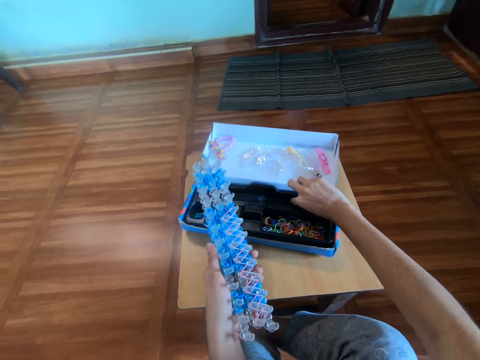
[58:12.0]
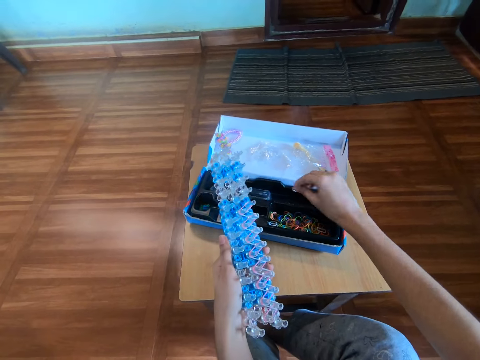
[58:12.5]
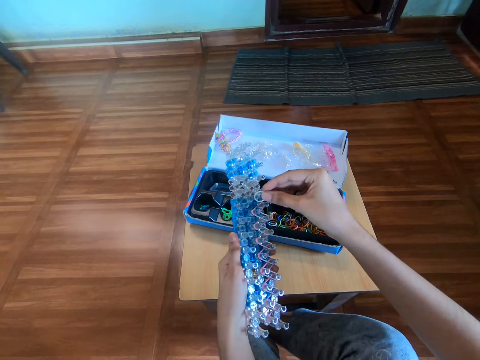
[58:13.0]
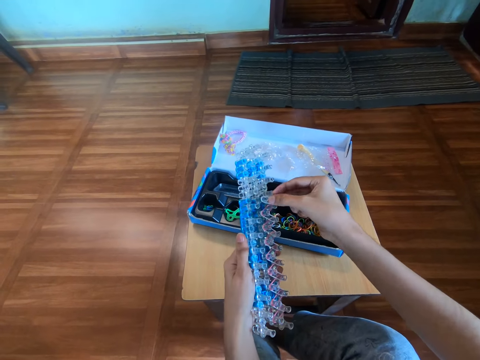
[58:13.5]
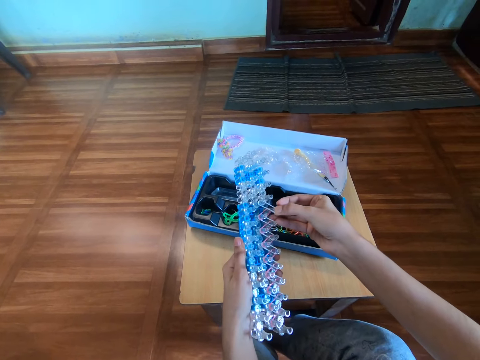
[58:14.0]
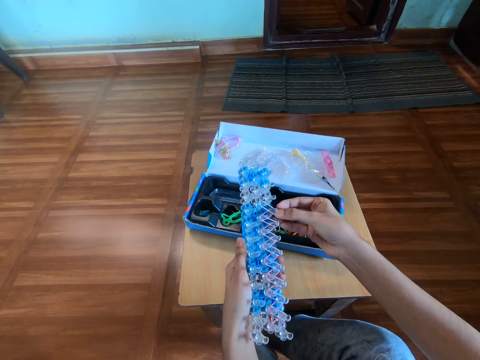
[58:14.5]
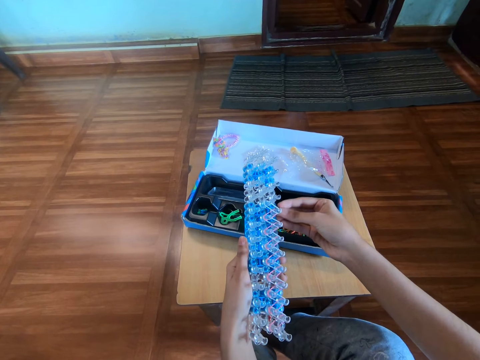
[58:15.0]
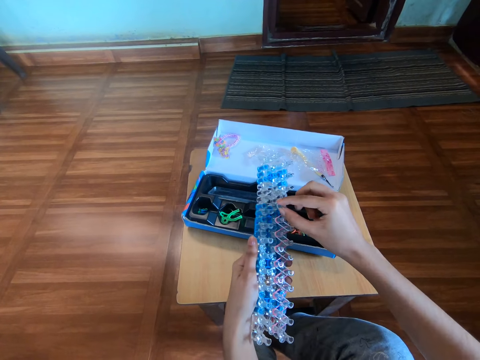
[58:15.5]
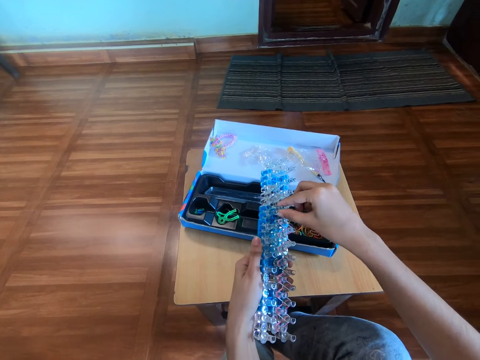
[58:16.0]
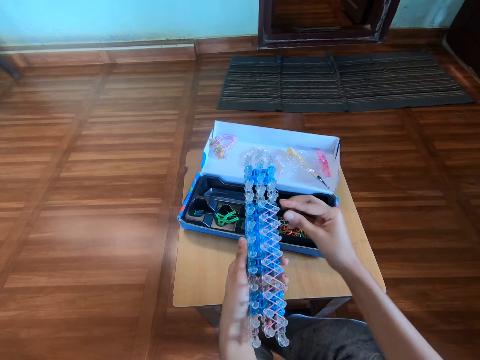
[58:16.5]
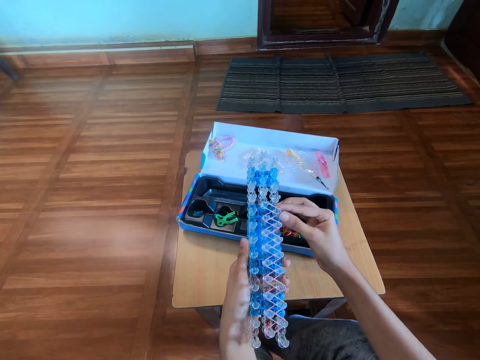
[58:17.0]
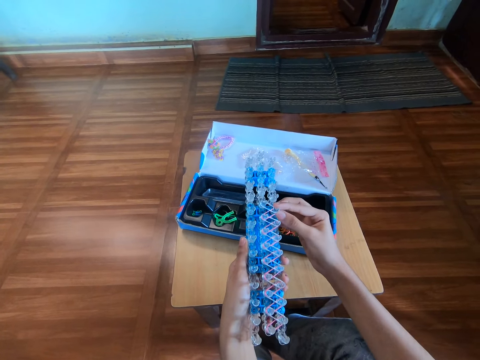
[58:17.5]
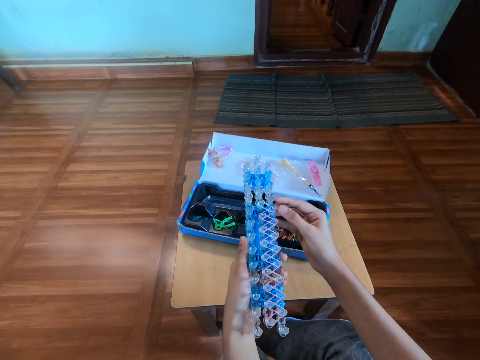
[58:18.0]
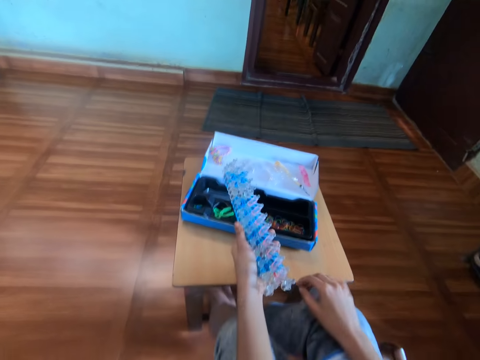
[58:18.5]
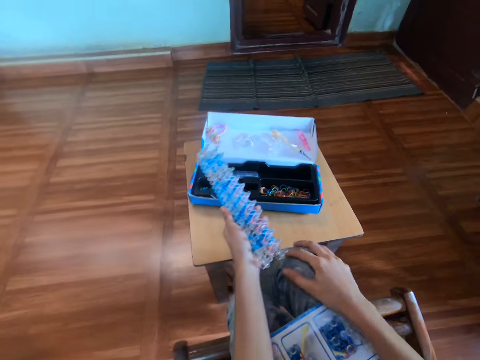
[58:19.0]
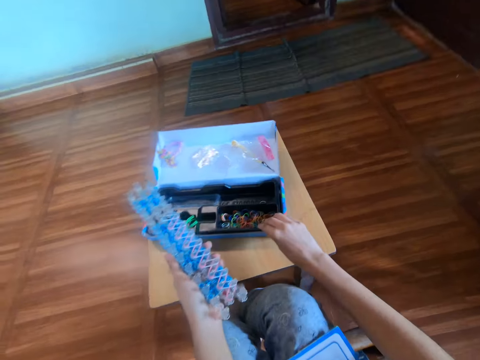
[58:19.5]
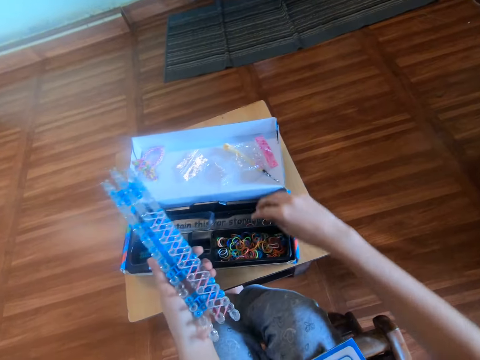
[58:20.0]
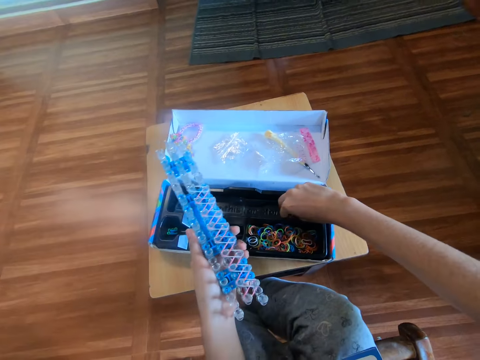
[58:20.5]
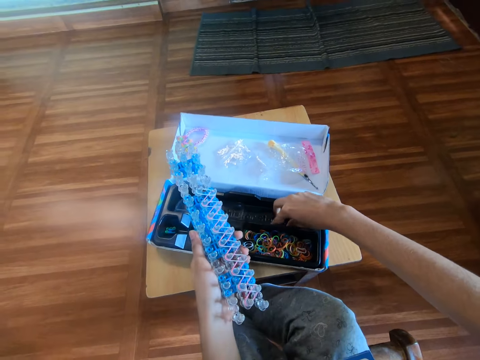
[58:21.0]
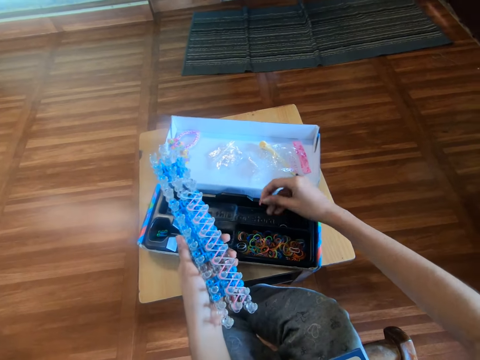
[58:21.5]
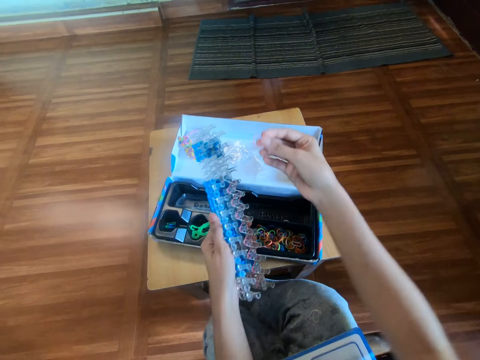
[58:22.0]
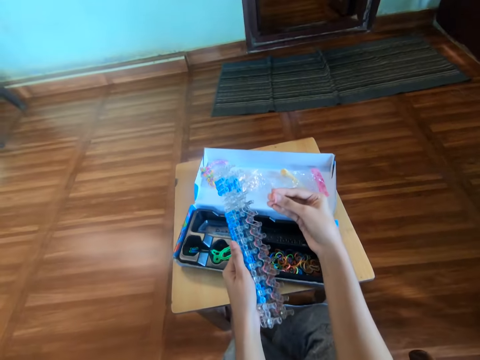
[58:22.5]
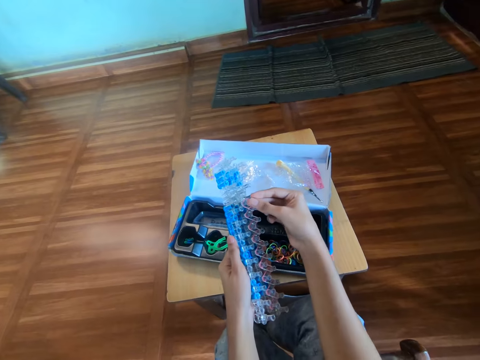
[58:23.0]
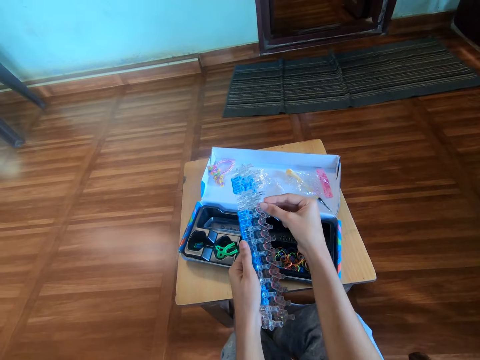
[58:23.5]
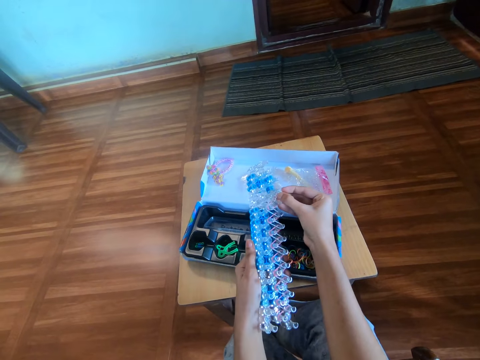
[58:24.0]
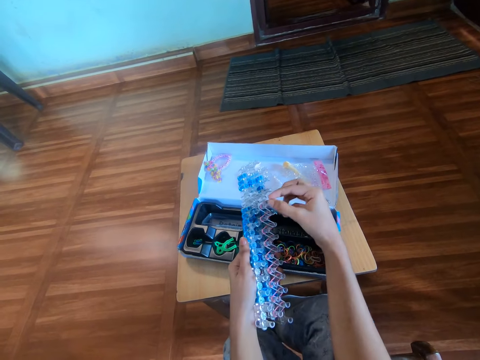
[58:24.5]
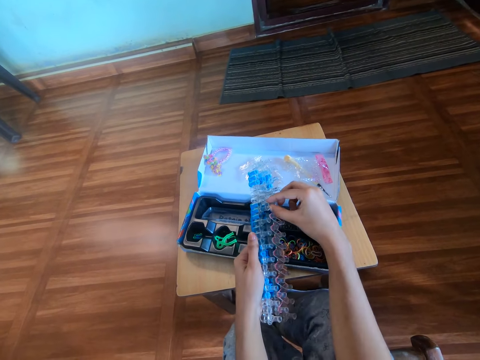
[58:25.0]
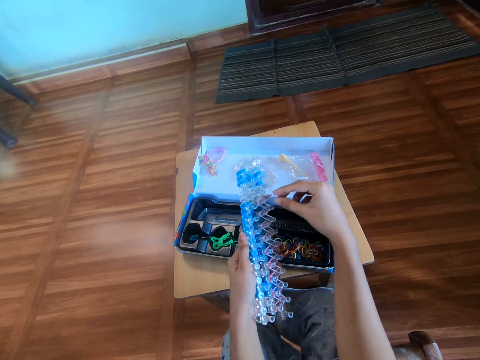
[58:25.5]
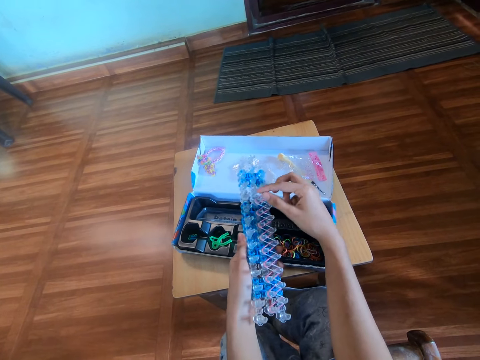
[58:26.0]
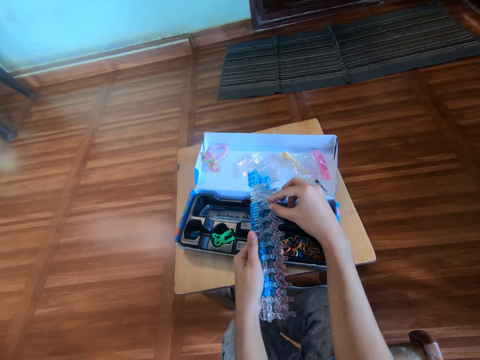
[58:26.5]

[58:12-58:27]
The camera wearer picks a rubber band from the pack with the right hand. They hold the rubber band. They put the rubber band on the loom with the right hand. They place the right hand on the right knee. They move the pack on the table with the right hand. They pick a rubber band from the pack with the right hand. They hold the rainbow loom. They put the rubber band on the rainbow loom with the right hand.

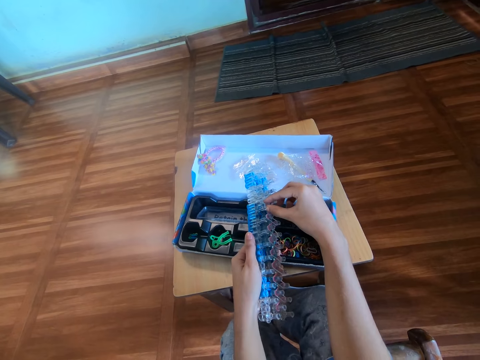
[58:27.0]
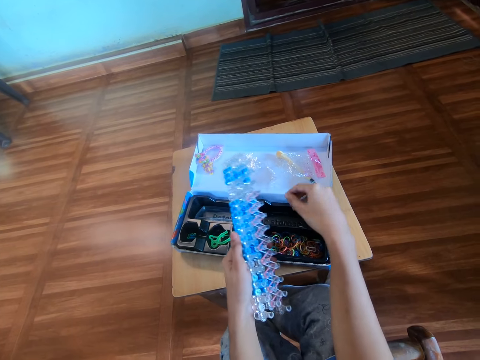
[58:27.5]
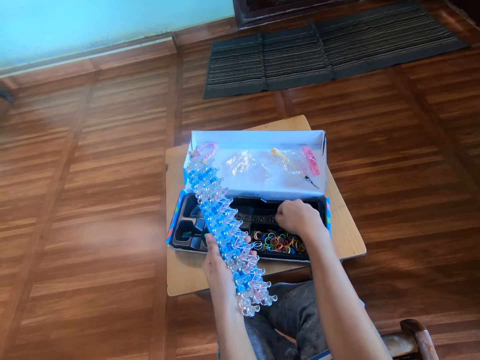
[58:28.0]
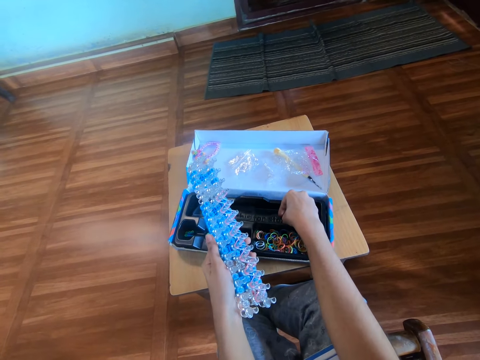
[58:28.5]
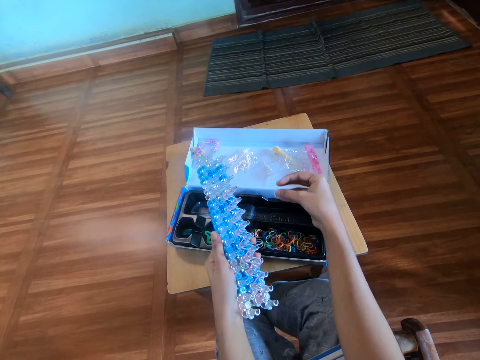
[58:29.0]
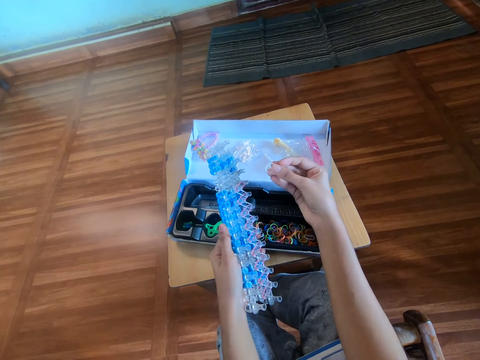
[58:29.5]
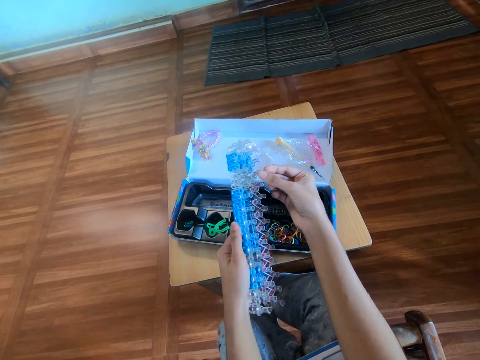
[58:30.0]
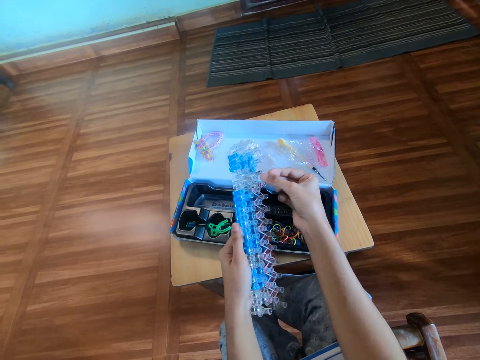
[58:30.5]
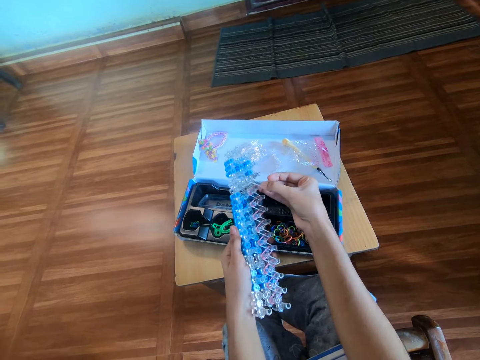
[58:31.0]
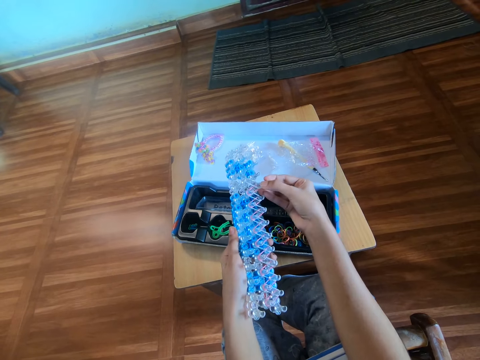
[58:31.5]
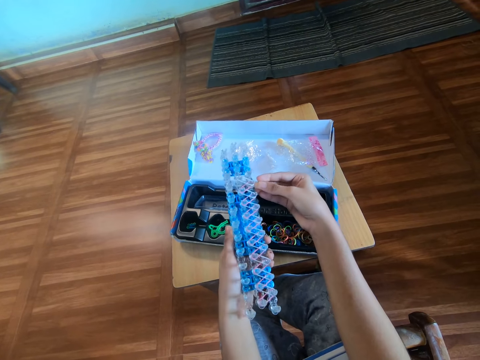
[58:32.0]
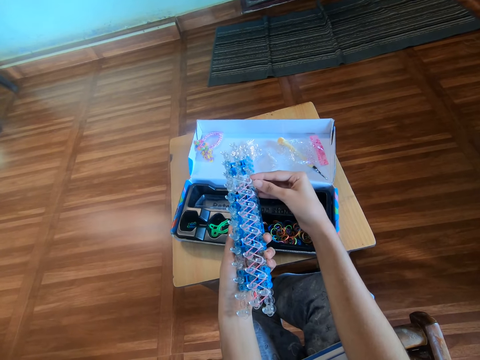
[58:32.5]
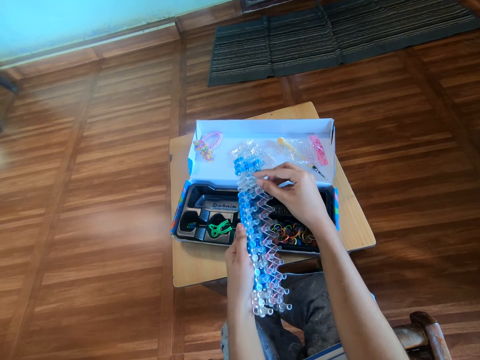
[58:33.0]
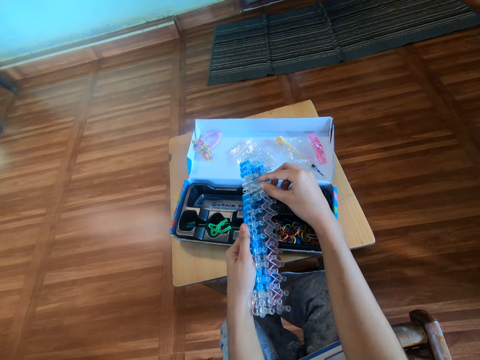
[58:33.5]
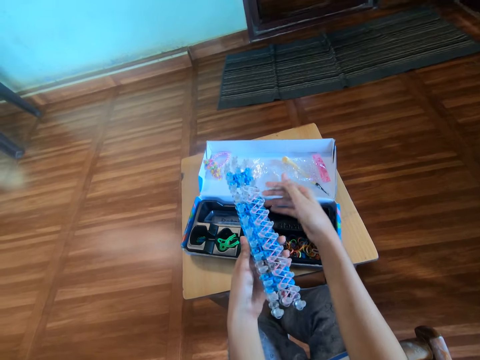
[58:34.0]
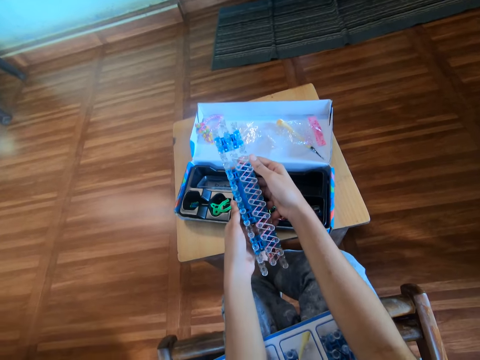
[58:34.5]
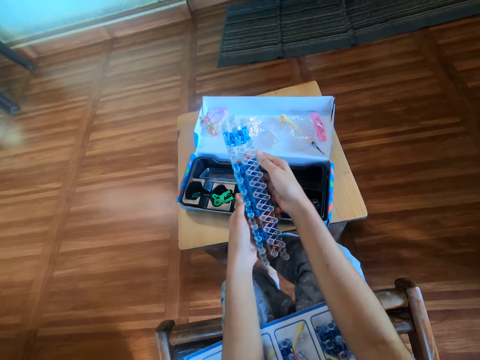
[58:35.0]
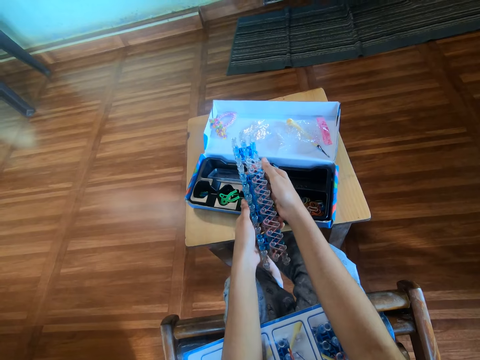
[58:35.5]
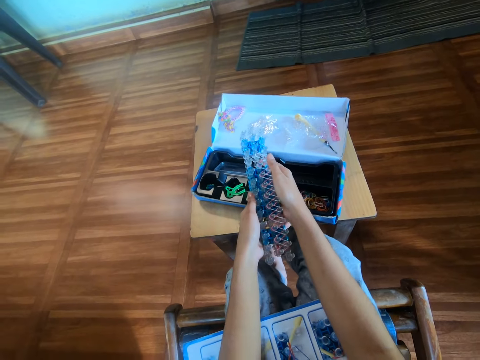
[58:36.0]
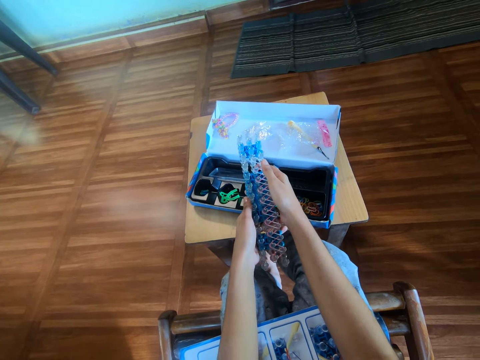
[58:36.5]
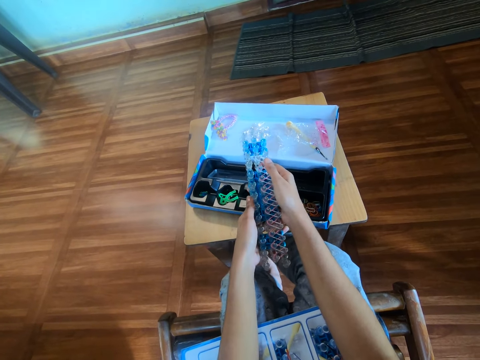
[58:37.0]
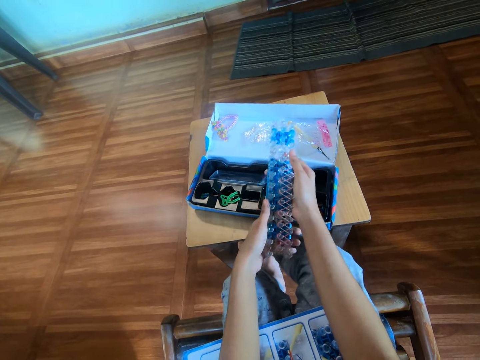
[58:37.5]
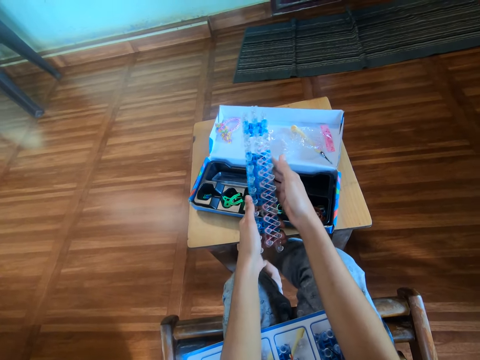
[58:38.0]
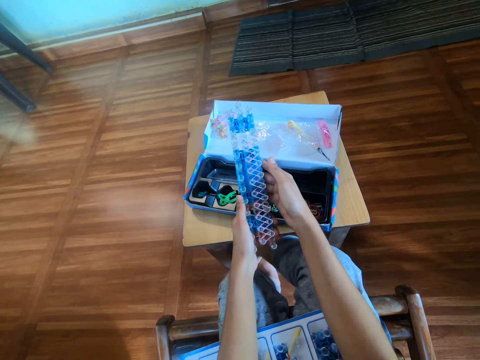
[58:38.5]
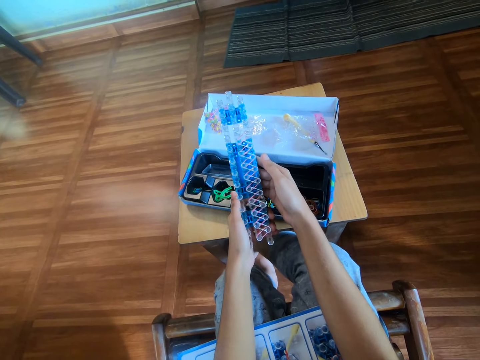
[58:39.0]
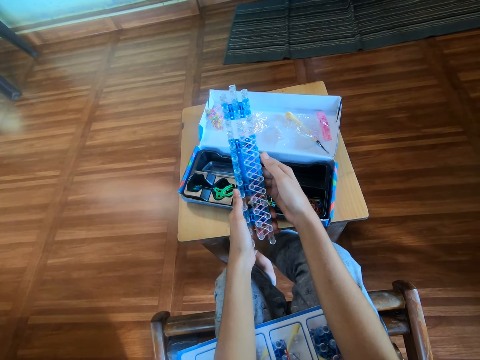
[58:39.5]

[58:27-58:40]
The camera wearer picks a rubber band from the pack with the right hand. They hold the rubber band. They put the rubber band on the loom with the right hand. They hold the rainbow loom with both hands.
